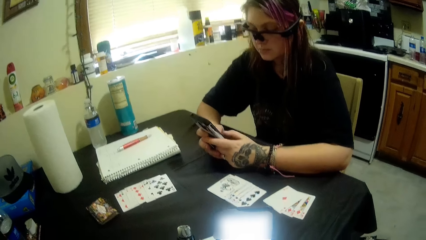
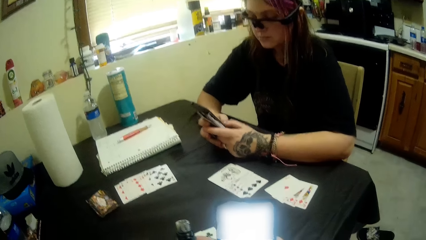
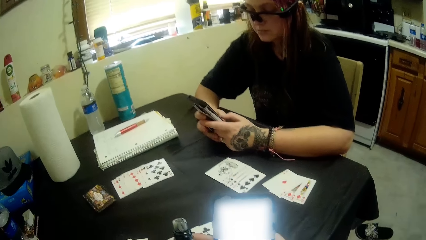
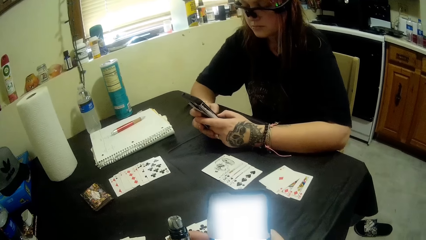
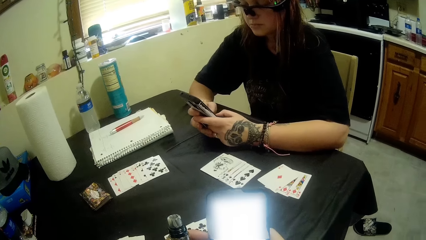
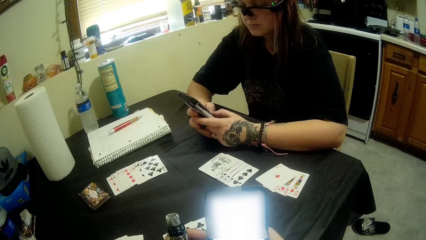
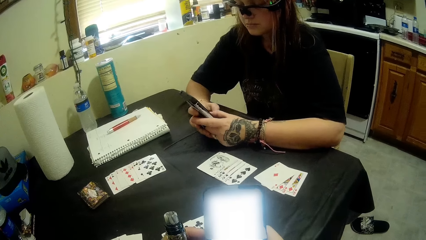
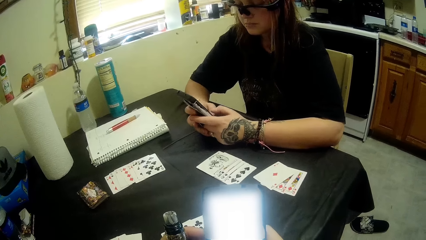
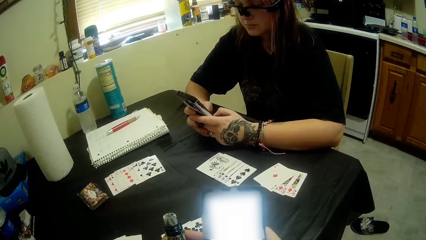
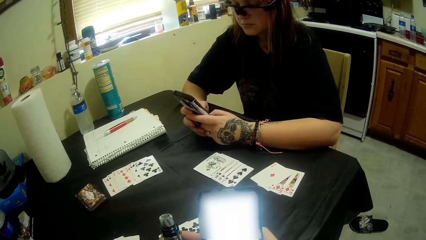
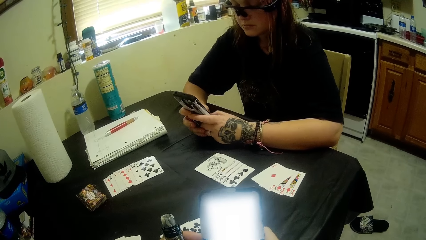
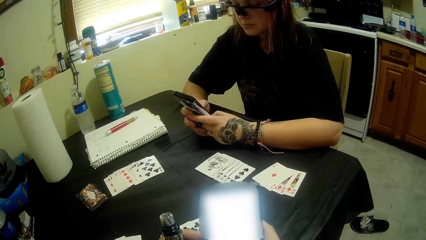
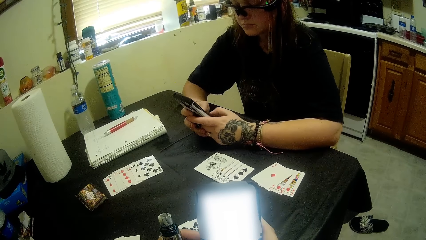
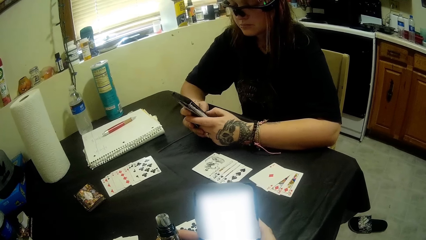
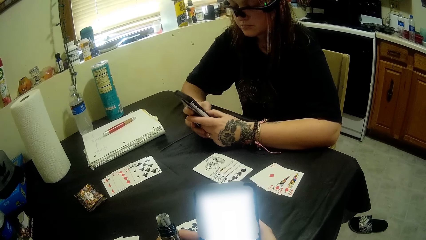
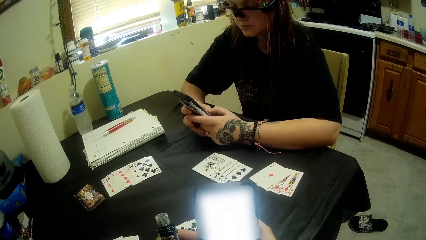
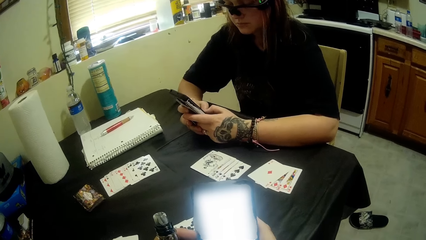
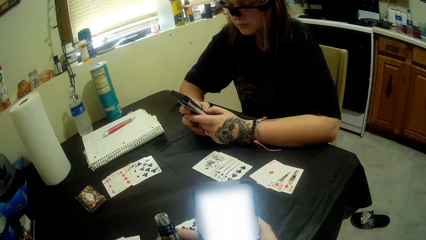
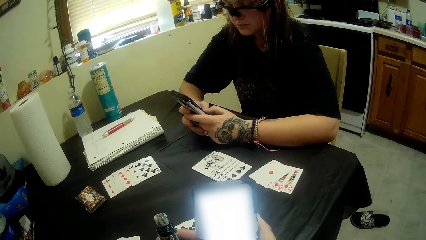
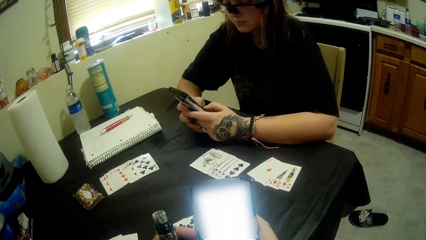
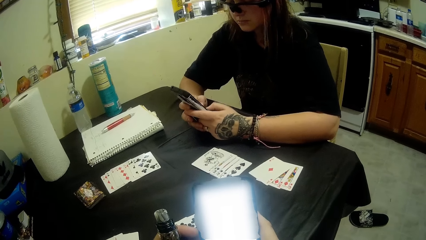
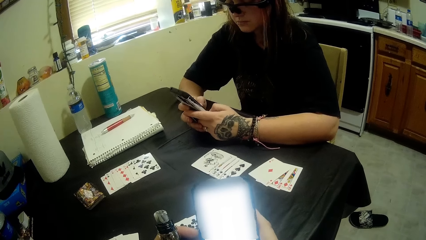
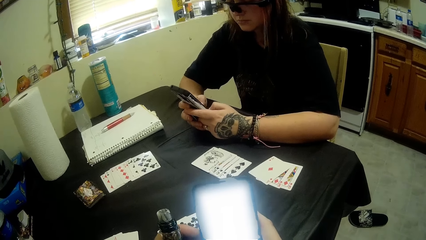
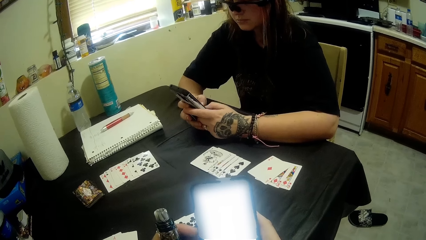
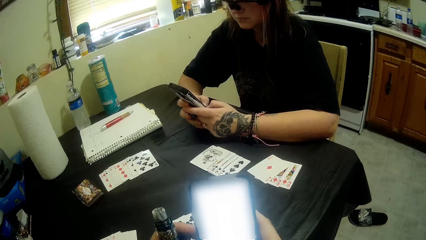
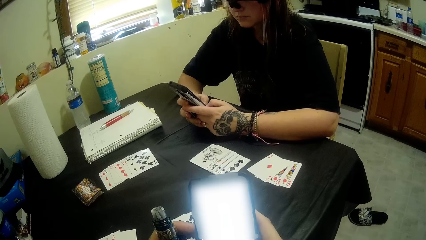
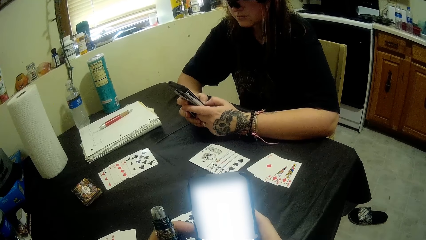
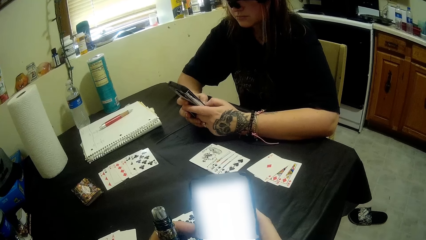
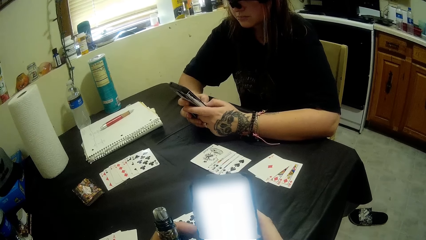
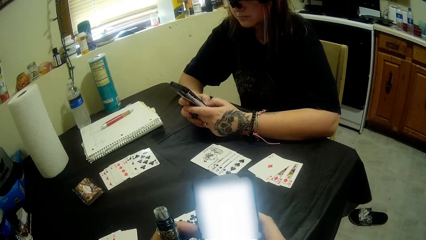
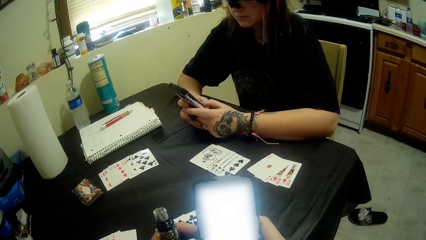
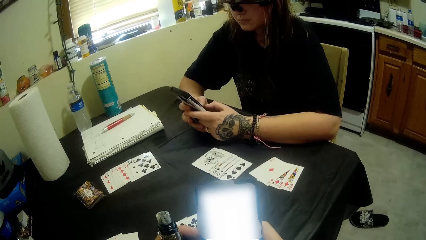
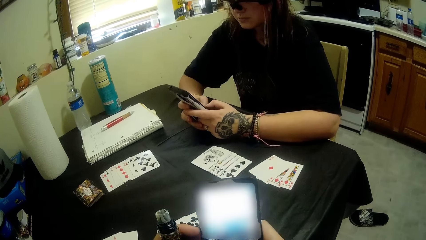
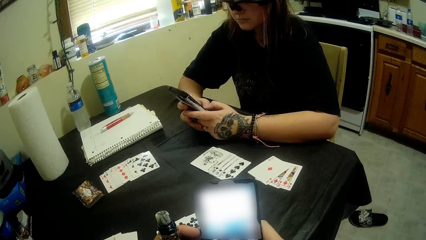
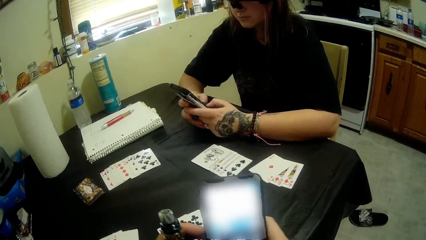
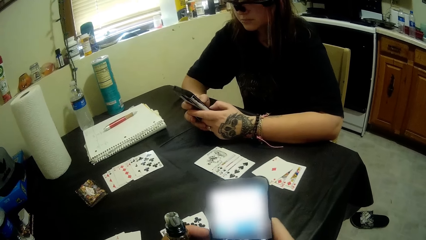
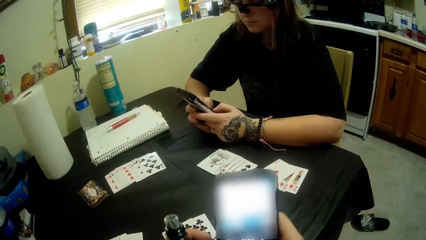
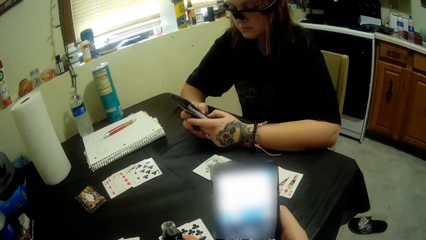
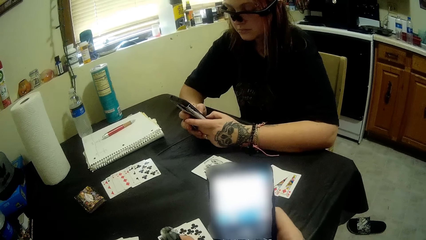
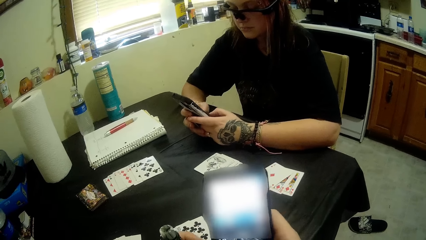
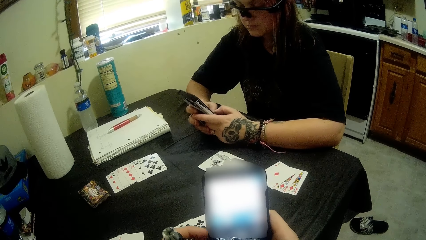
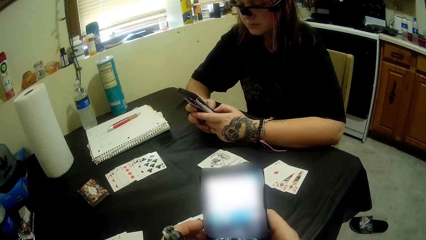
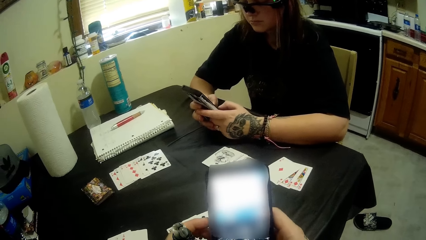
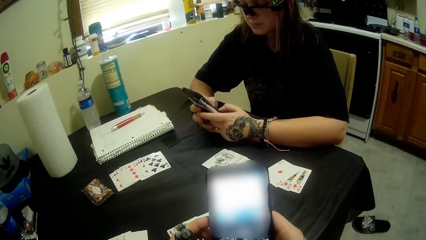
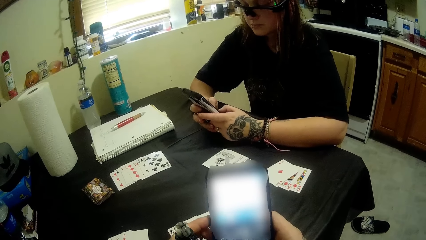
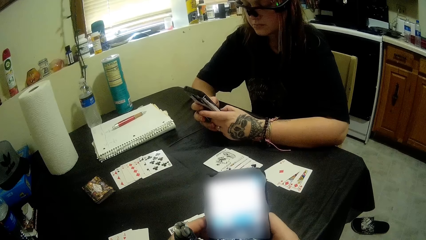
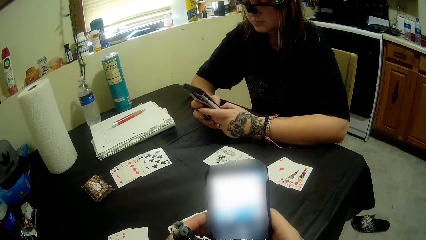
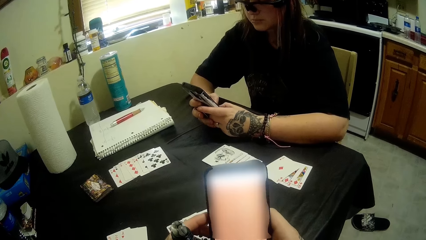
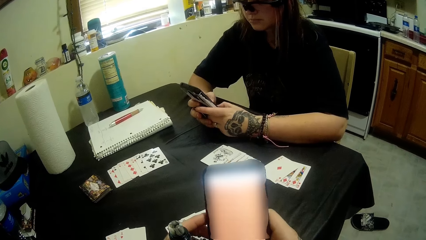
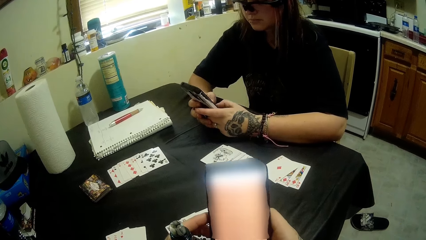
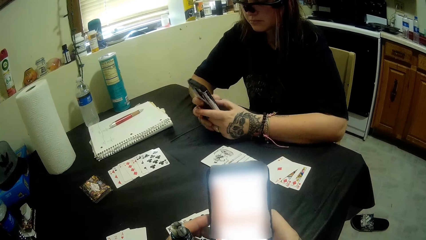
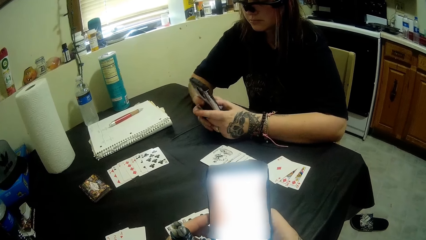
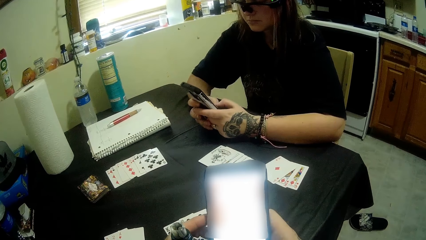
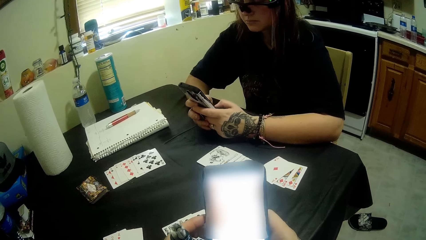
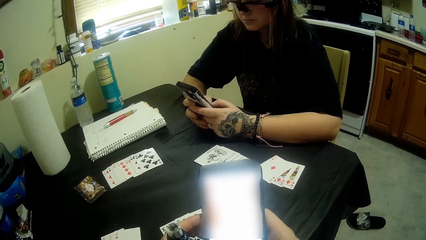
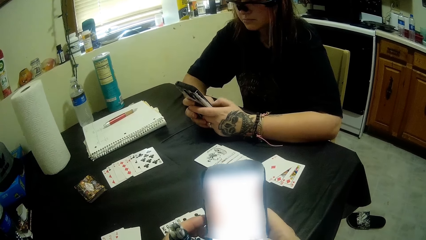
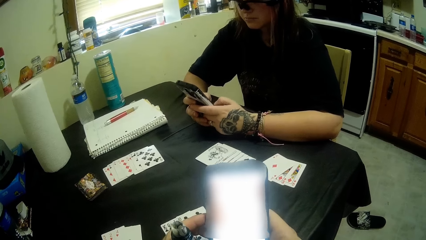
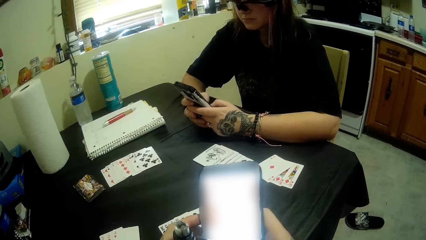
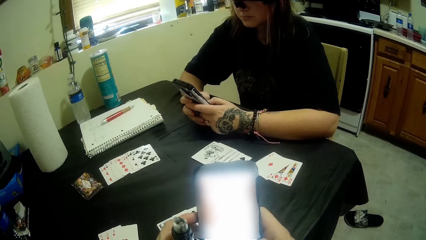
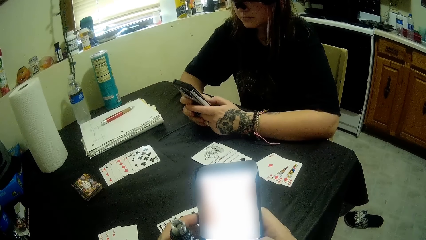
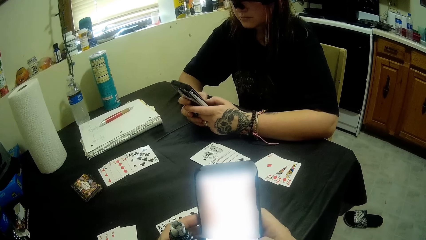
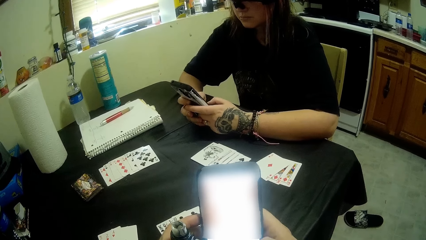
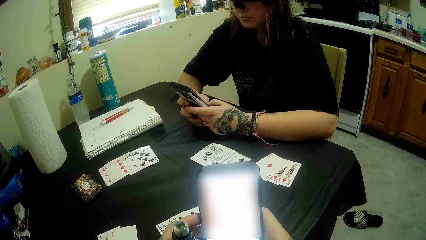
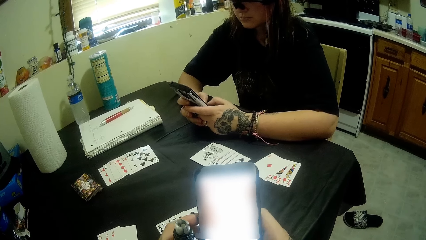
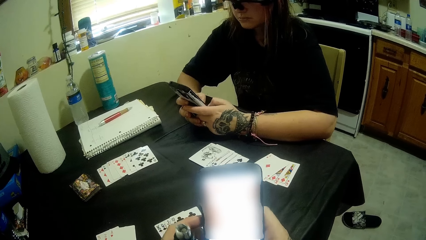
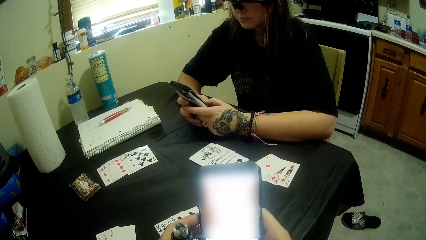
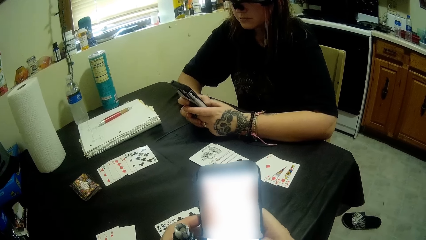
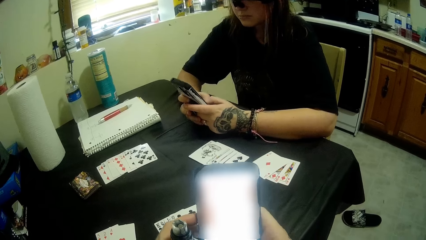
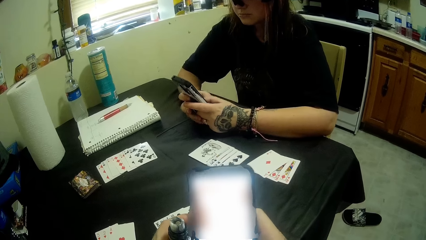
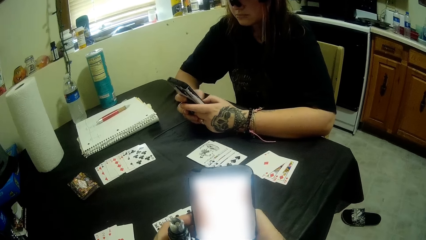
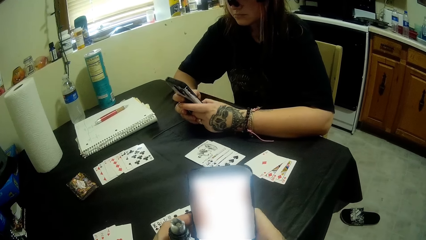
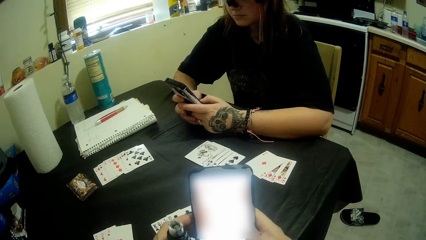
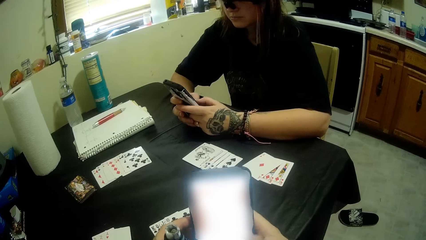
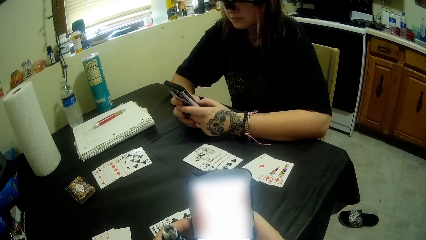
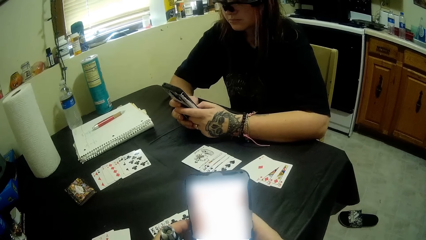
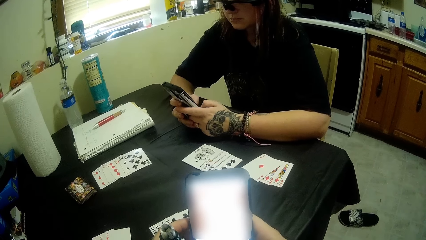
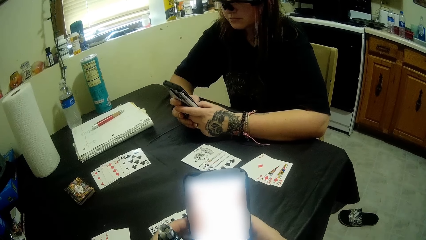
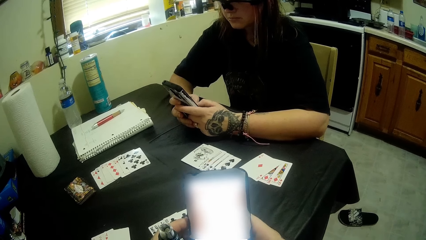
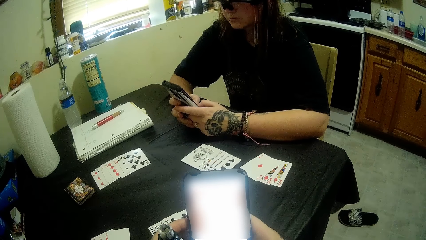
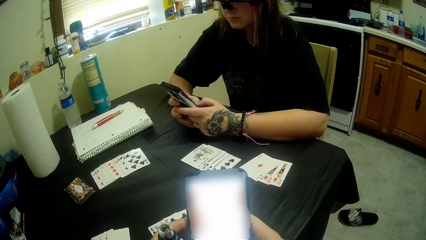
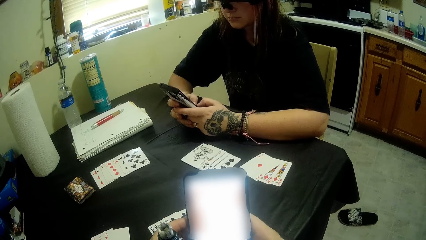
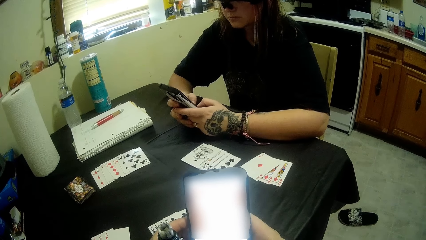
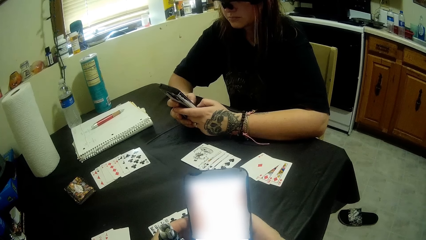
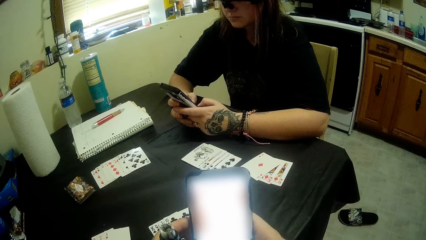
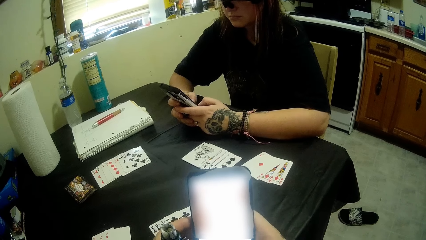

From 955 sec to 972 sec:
The camera wearer chats on the phone.
